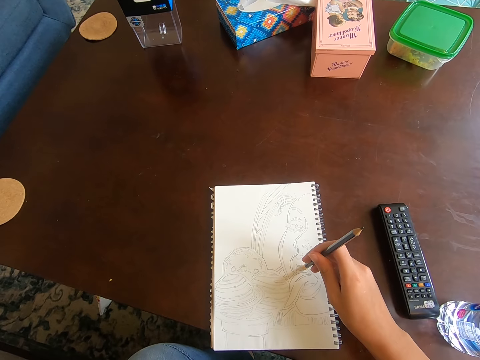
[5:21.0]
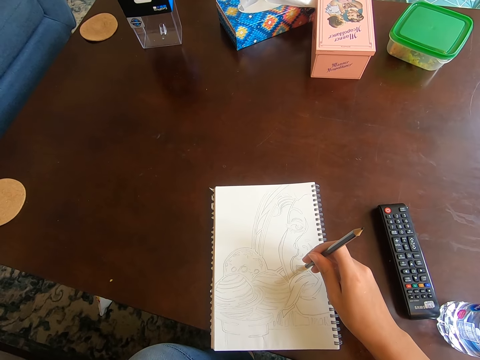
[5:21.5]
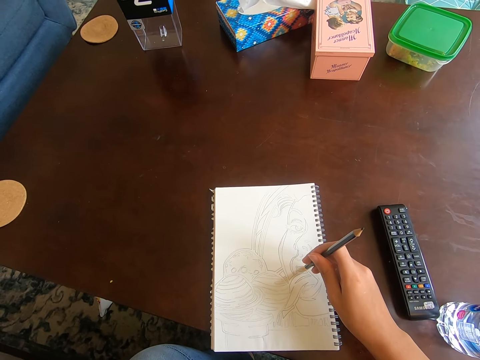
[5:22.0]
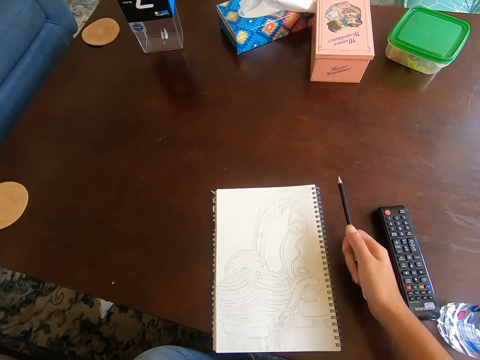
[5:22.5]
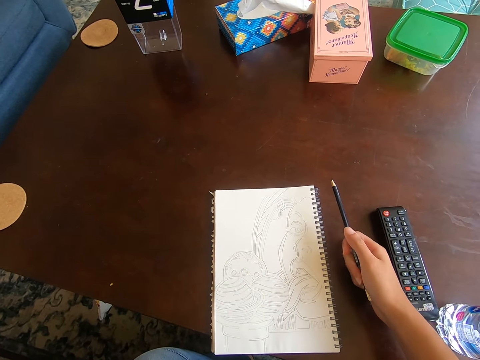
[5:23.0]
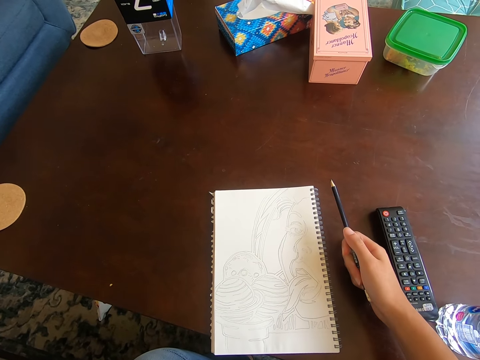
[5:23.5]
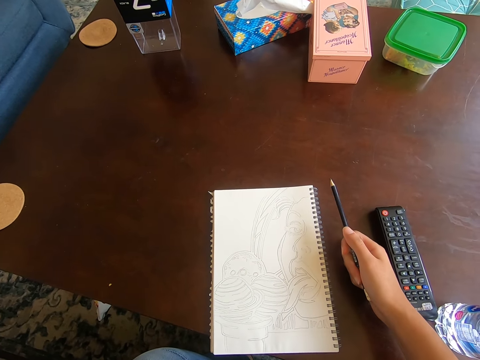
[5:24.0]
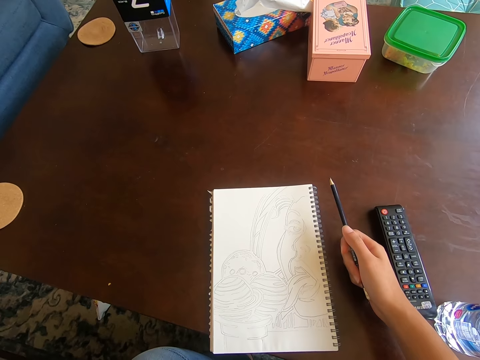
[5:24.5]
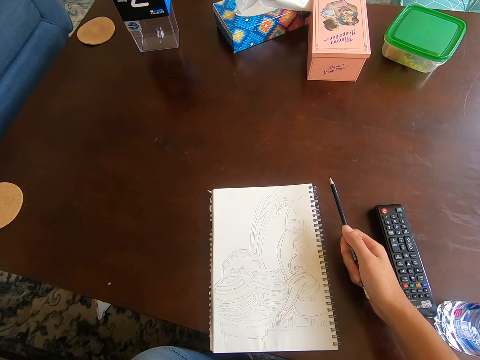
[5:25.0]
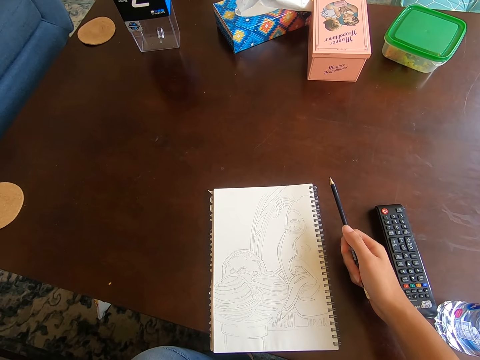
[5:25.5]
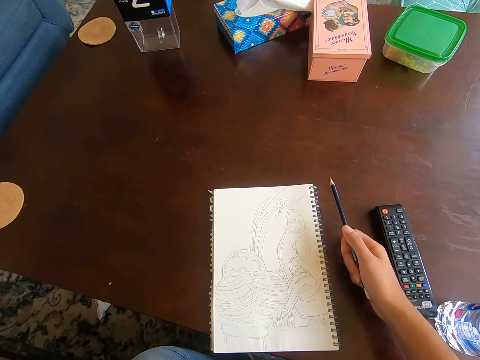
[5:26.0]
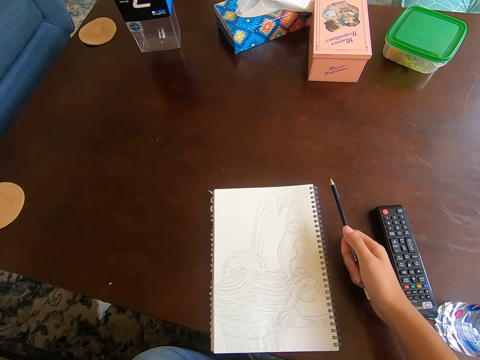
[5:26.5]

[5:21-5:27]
The camera wearer moves the pencil off the book. They hold the pencil in the right hand on the table.

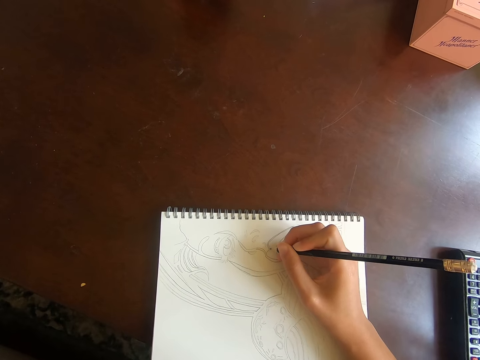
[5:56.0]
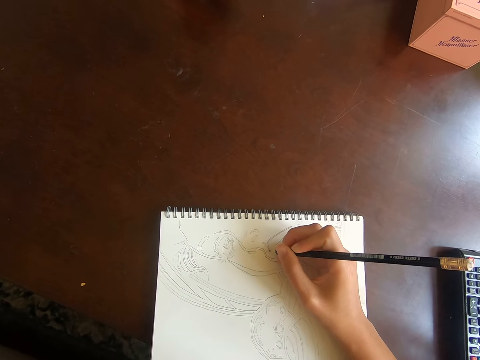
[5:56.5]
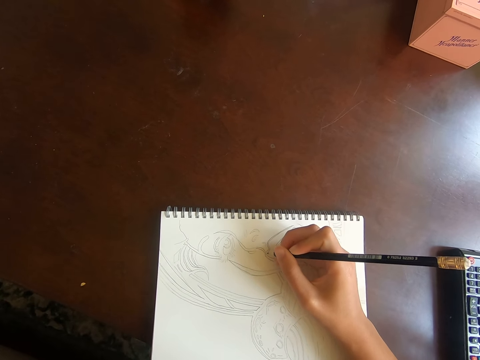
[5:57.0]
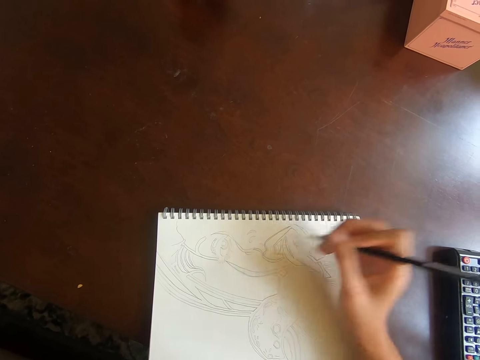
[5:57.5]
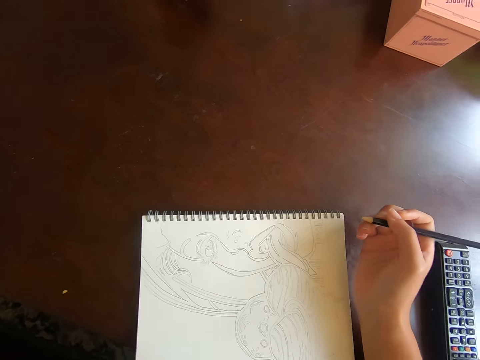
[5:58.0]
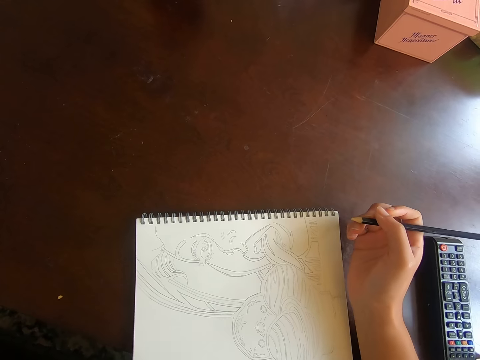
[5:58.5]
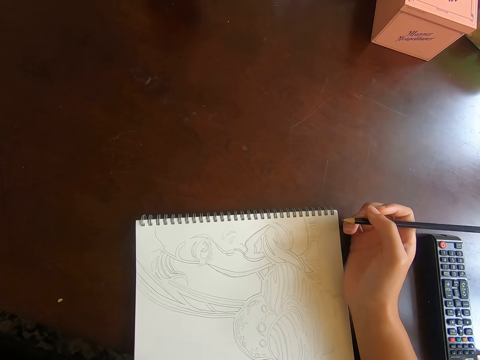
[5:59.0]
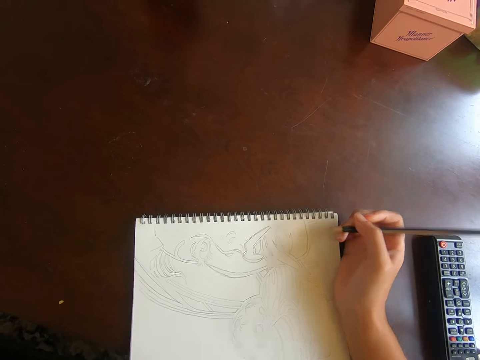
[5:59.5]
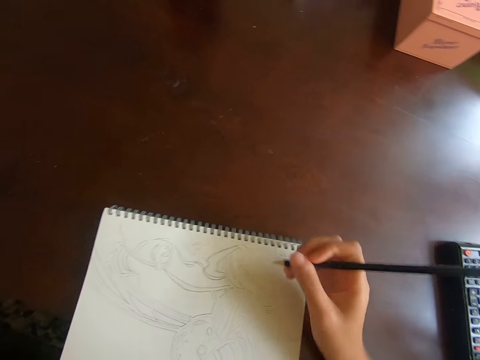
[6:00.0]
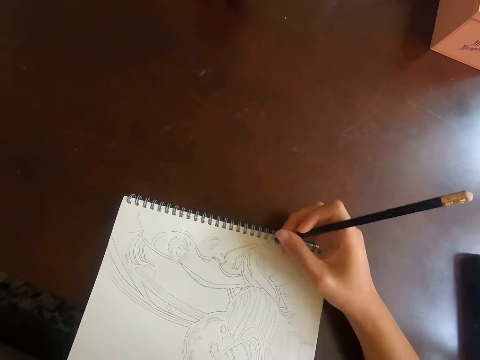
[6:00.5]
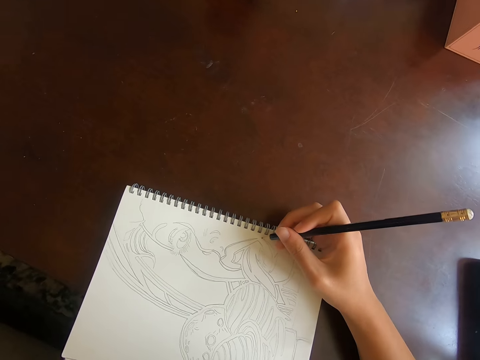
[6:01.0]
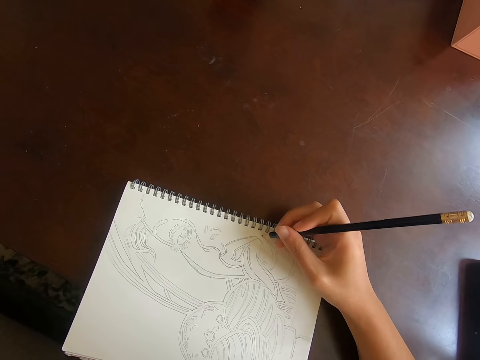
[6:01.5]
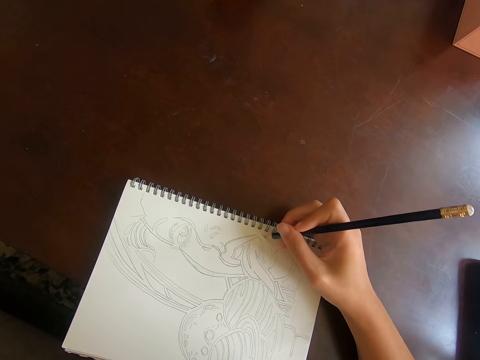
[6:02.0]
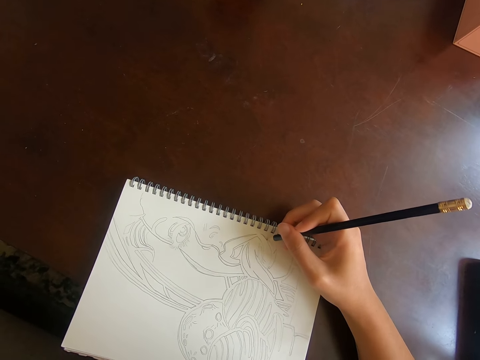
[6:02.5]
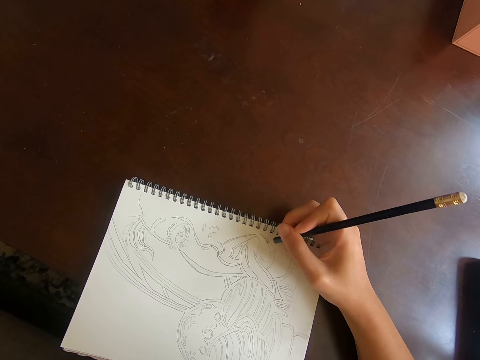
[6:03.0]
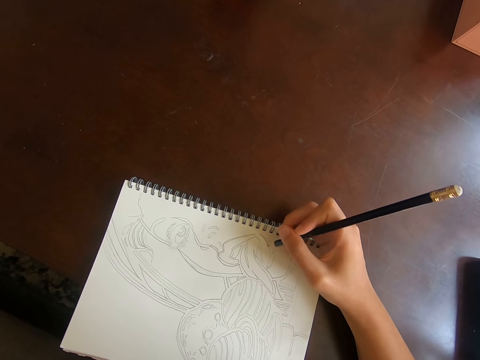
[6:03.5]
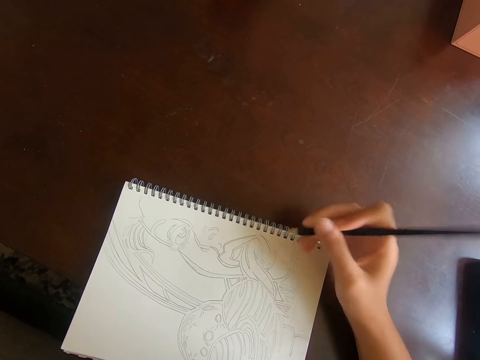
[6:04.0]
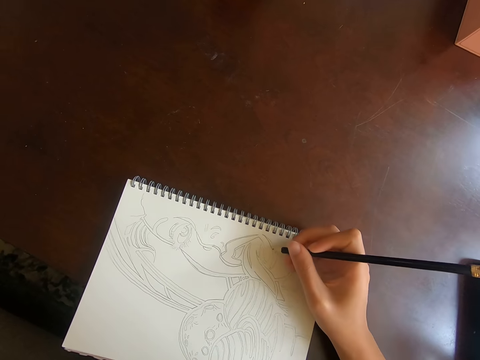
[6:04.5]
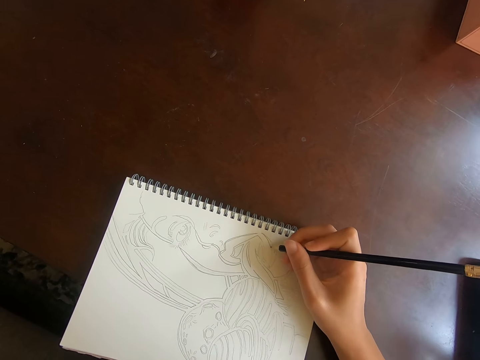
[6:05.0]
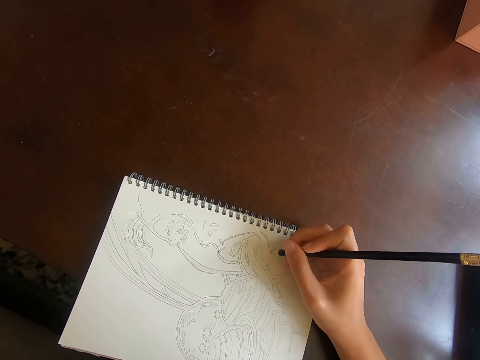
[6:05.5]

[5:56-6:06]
The camera wearer lifts the pencil off the book. They push the book on the table. They draw on the book.

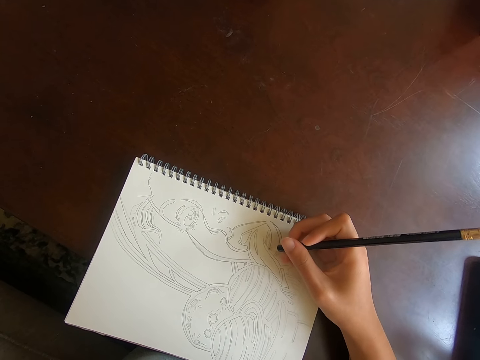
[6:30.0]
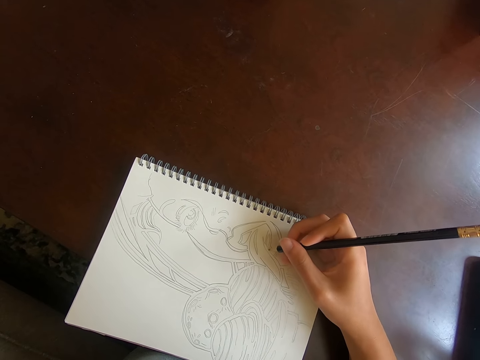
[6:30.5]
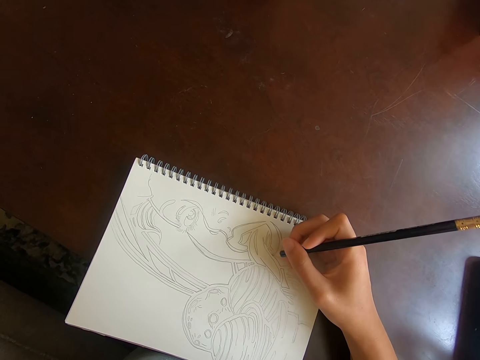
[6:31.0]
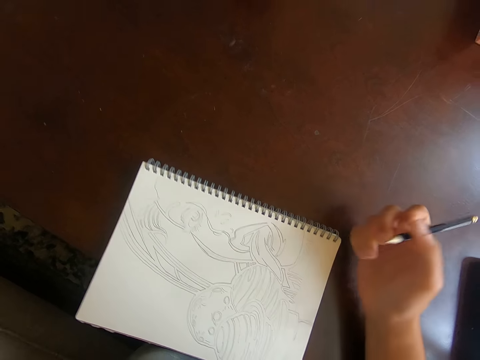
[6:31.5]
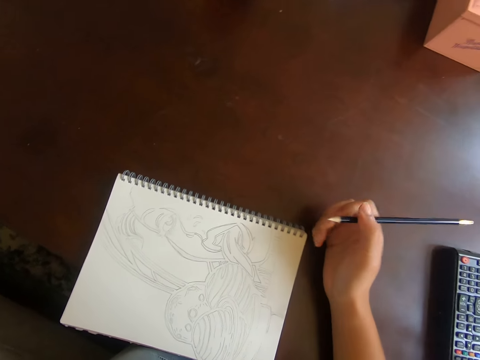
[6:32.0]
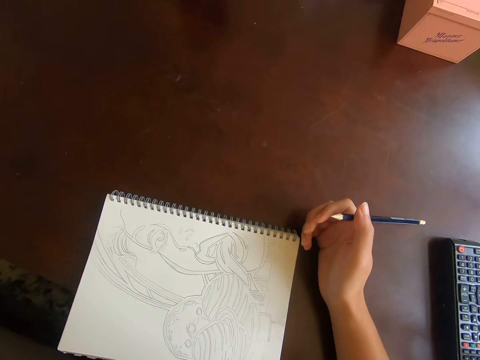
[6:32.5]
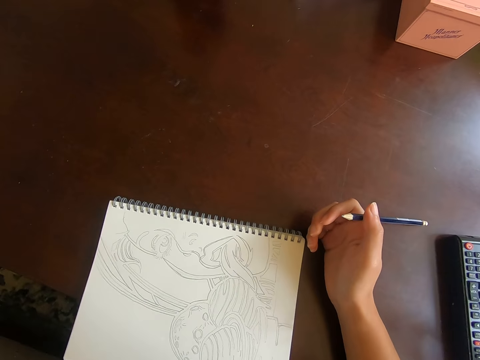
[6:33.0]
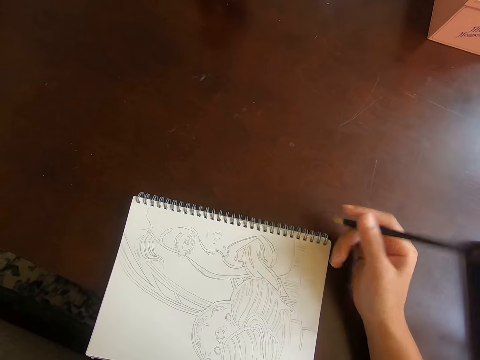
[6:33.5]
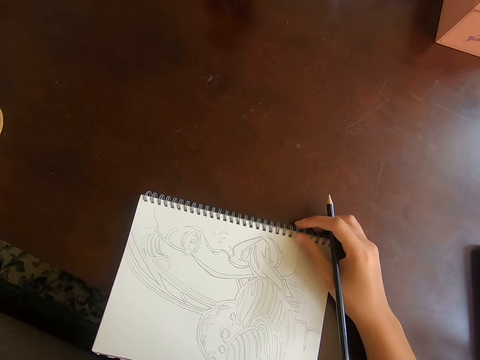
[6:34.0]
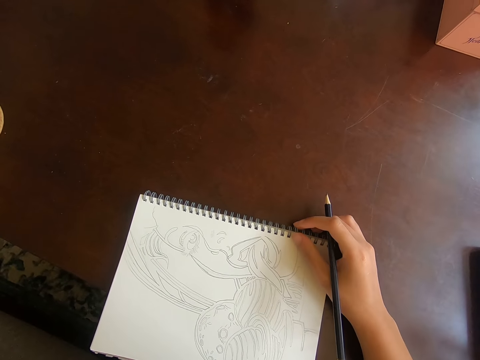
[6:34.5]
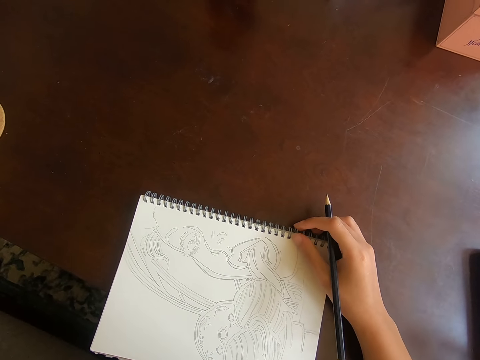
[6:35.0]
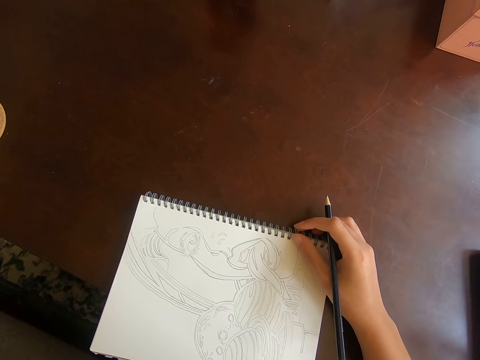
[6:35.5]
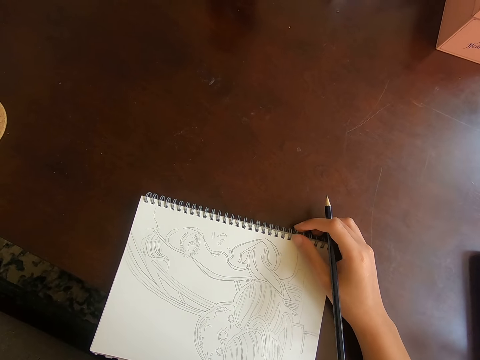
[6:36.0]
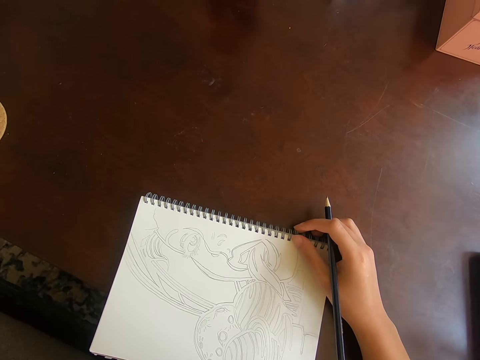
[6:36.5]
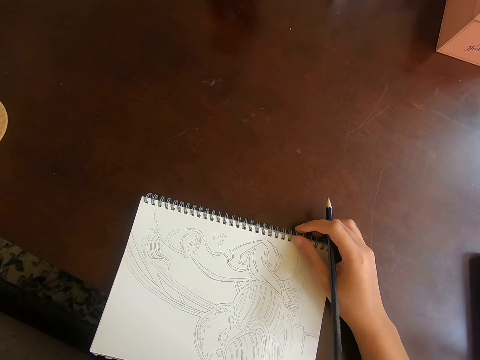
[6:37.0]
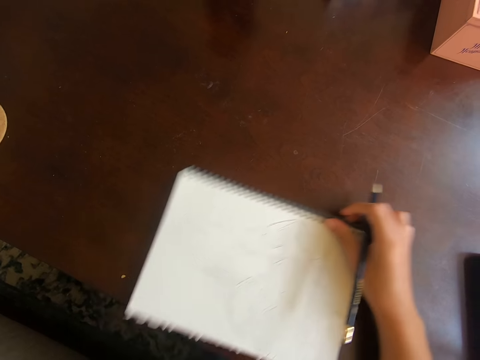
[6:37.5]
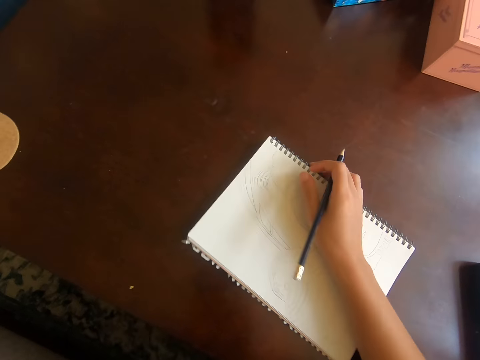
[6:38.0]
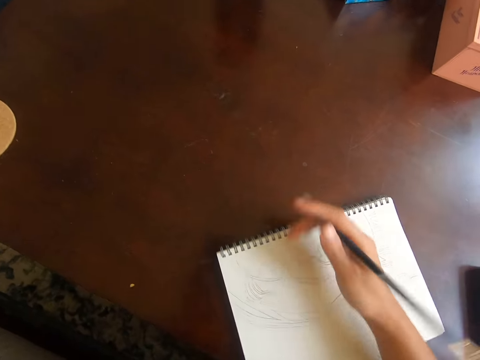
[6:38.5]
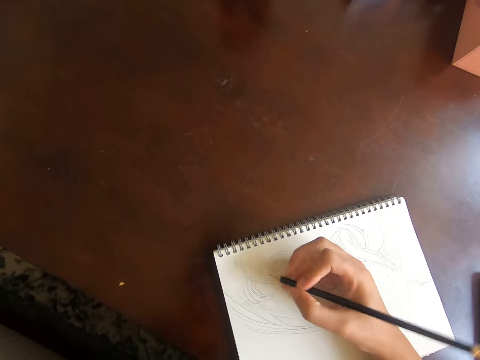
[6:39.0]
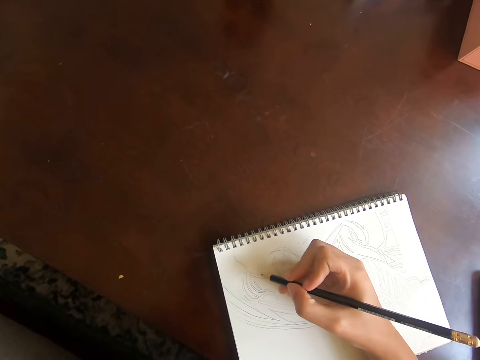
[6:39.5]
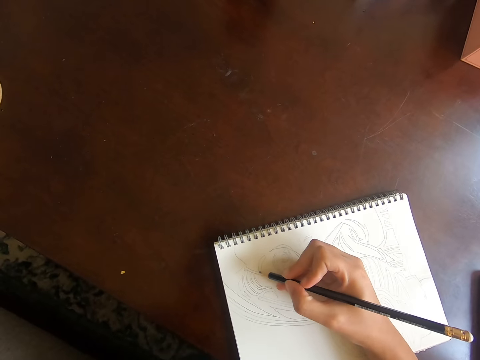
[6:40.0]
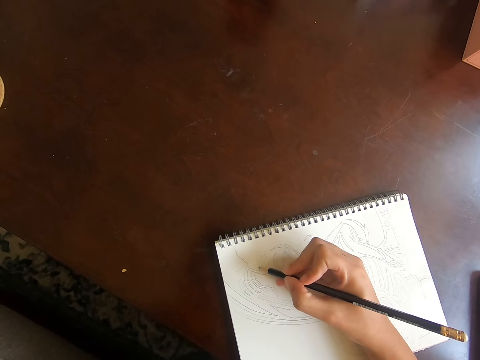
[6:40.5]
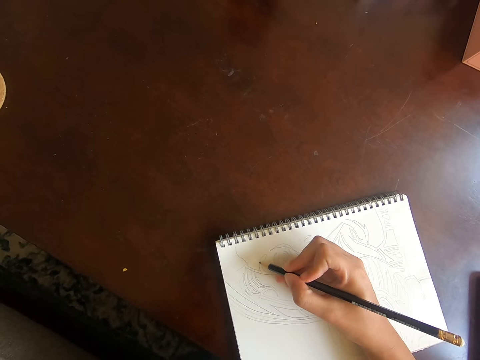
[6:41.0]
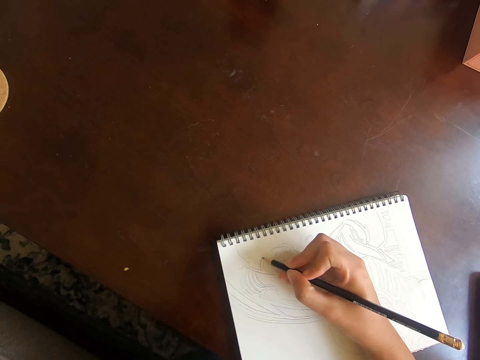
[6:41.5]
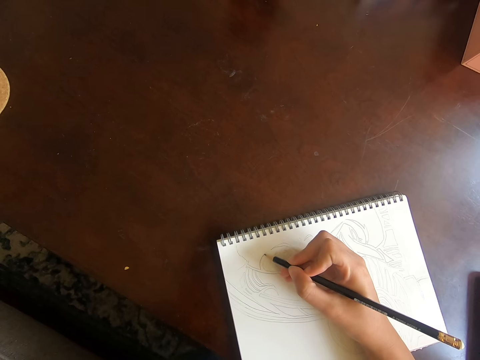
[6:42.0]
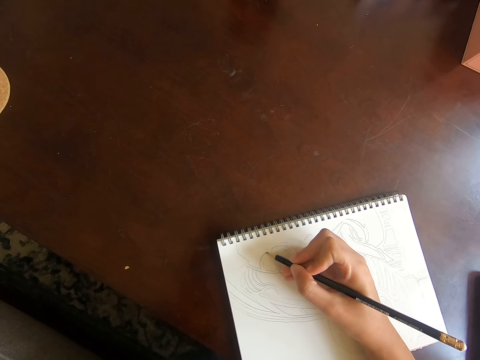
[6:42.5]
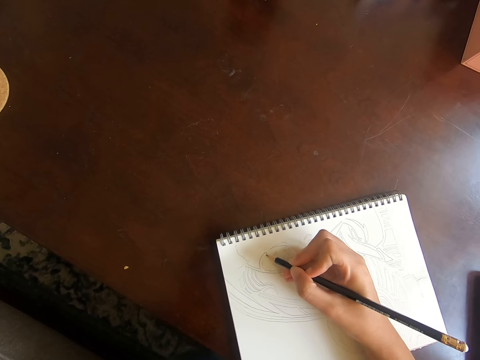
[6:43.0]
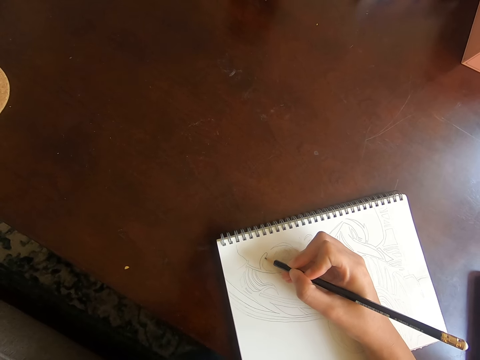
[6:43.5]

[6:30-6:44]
The camera wearer moves the pencil off the book. They hold the pencil in hand on the table. They hold the book with the hand with the pencil. They push the book. They draw on the book.
